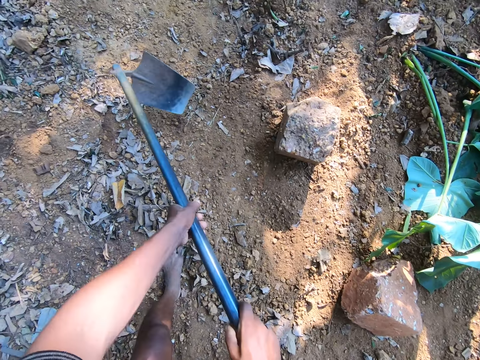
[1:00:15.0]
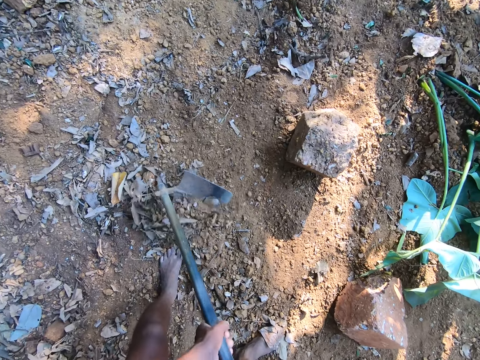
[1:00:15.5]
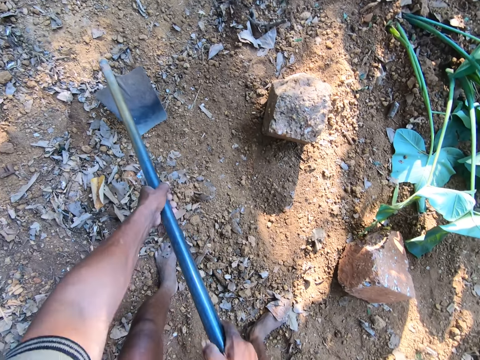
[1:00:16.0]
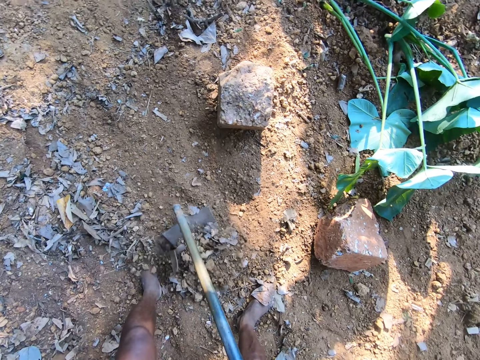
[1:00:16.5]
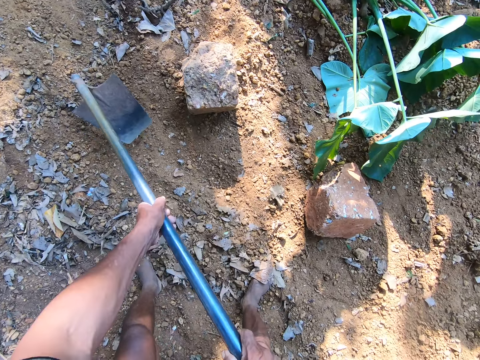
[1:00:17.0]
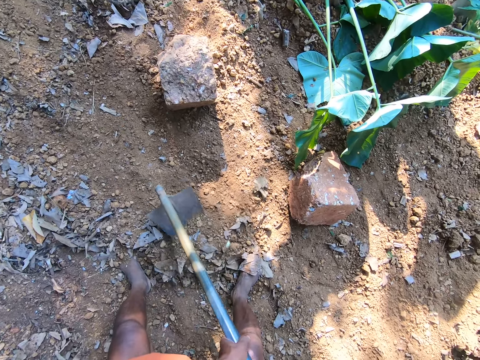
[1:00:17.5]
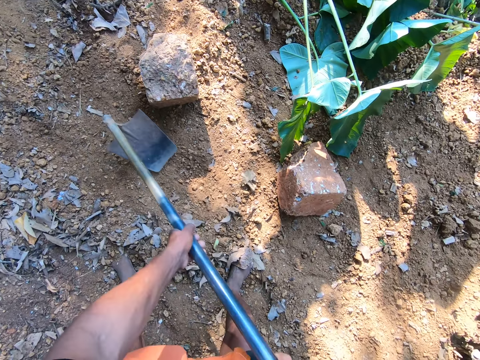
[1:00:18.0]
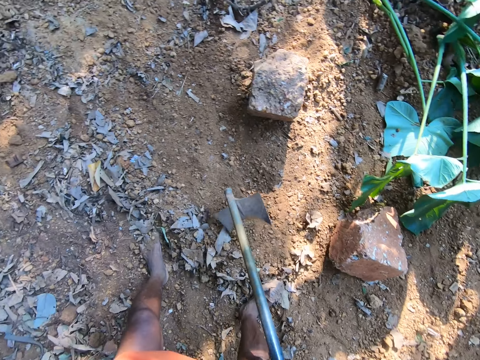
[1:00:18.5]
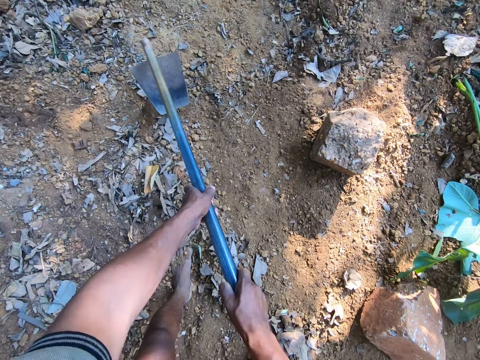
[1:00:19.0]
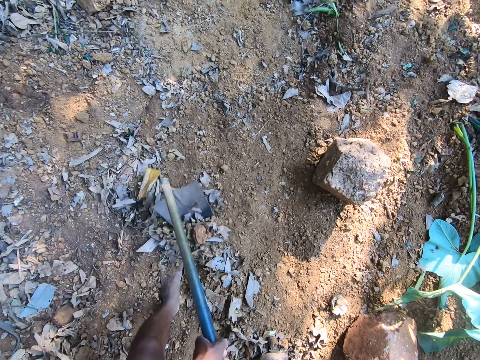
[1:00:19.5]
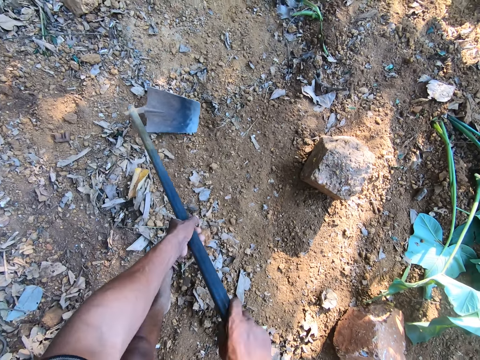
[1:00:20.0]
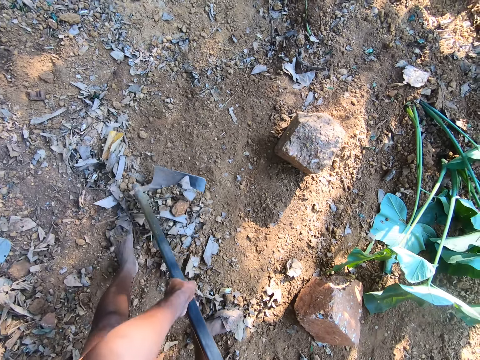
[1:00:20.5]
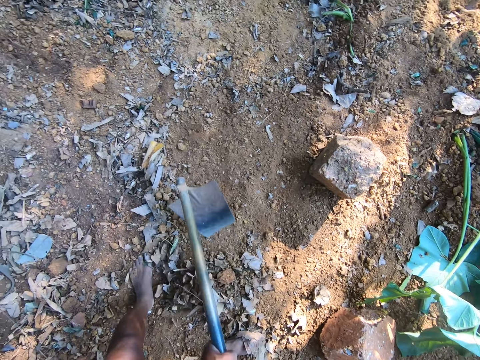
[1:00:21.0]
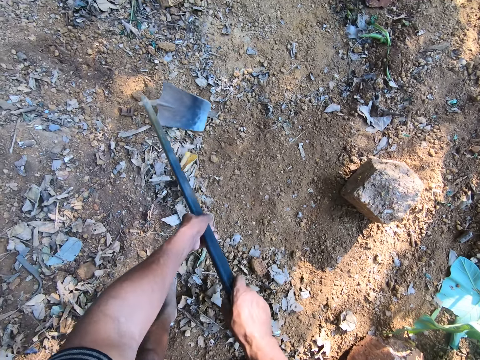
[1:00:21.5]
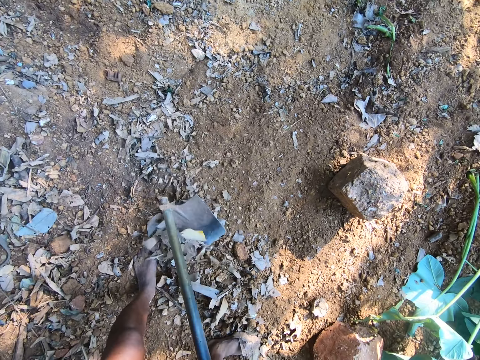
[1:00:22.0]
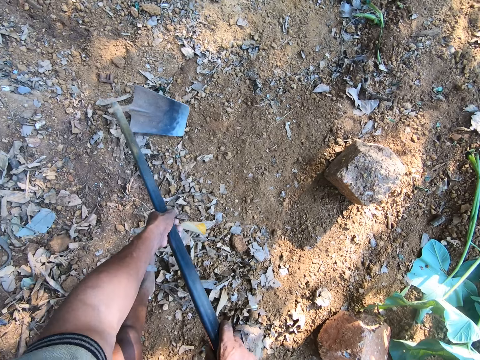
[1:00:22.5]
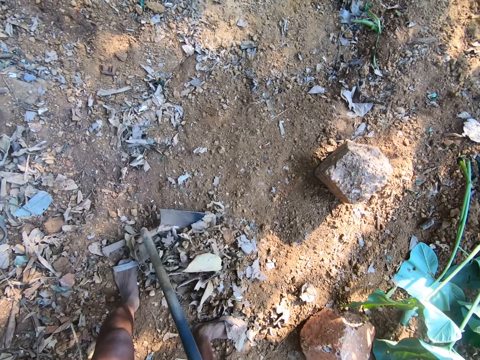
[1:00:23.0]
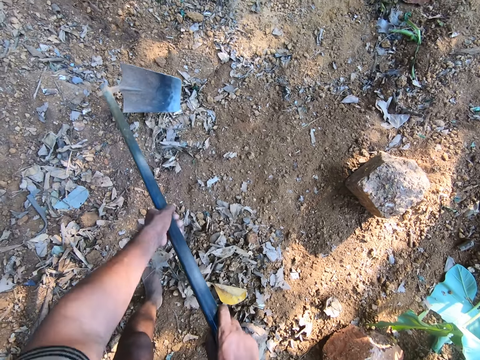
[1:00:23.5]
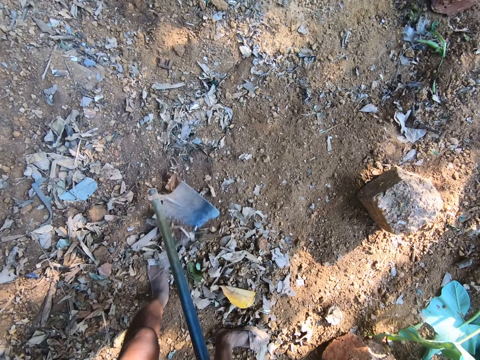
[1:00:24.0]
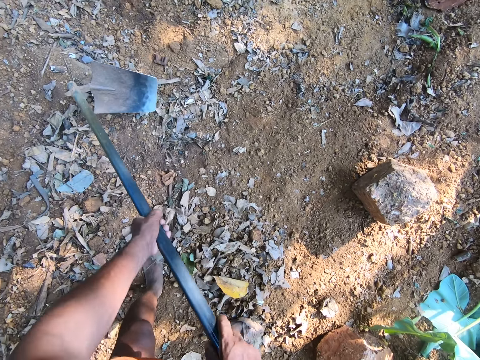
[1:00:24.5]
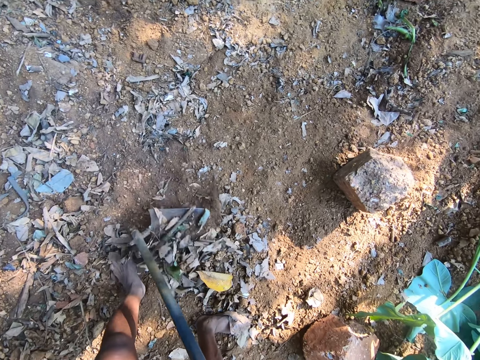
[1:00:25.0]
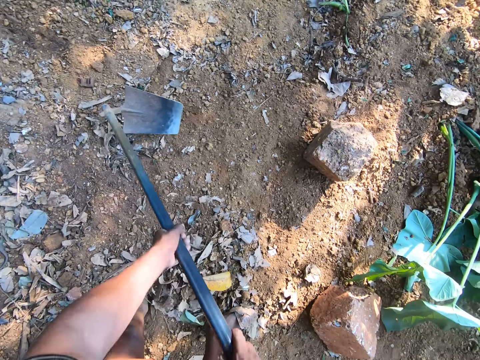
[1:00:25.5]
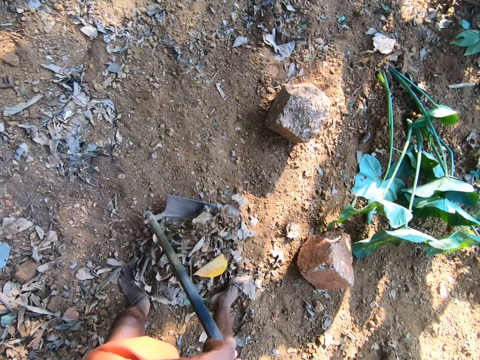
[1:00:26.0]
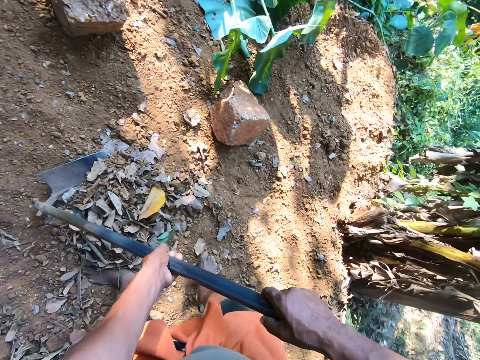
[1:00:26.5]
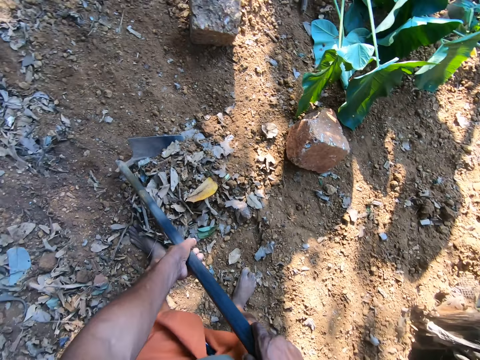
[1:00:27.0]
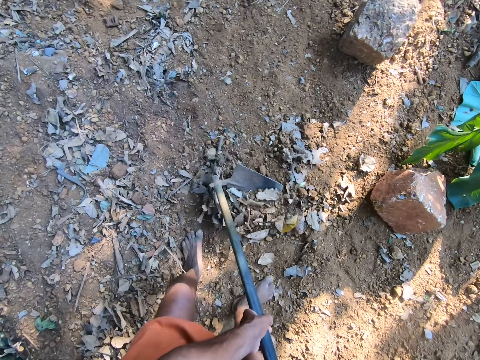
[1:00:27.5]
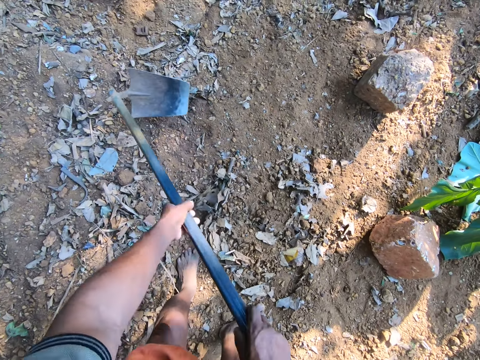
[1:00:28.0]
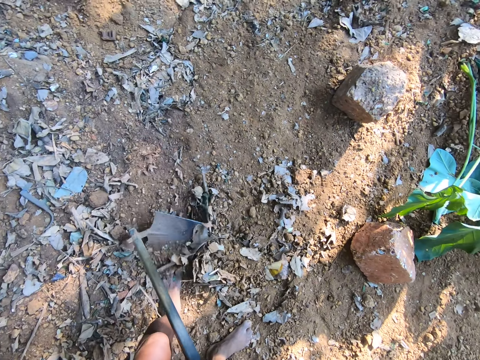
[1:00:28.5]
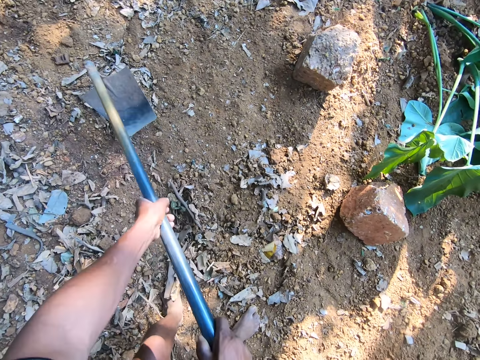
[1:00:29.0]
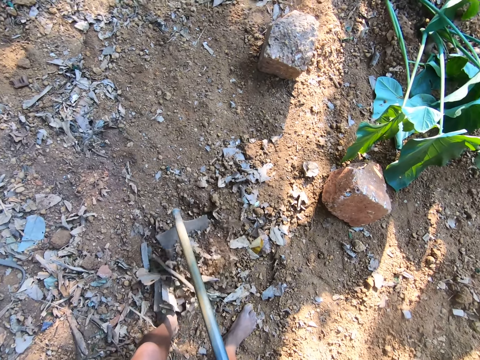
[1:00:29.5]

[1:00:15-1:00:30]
The camera wearer digs. They move a step.

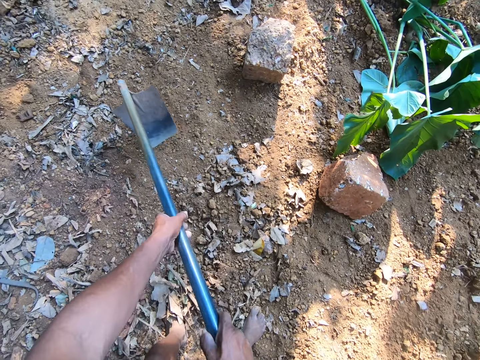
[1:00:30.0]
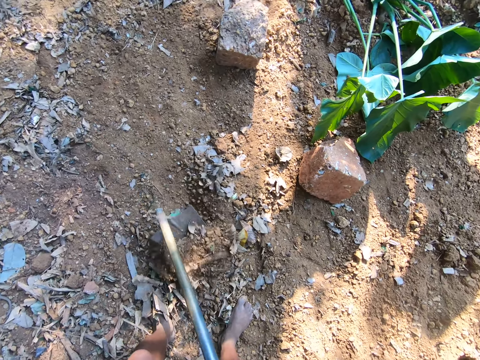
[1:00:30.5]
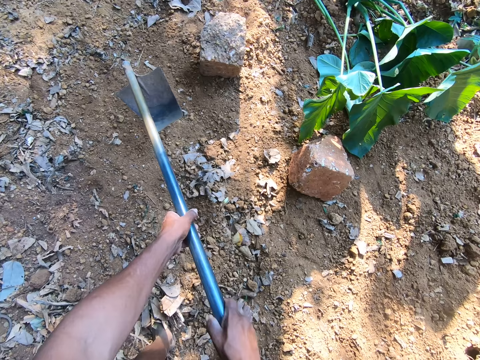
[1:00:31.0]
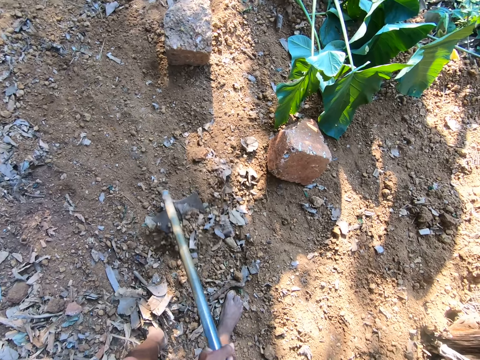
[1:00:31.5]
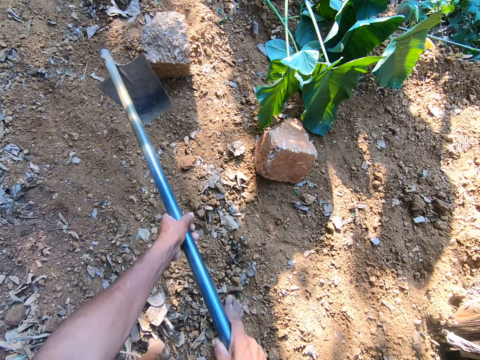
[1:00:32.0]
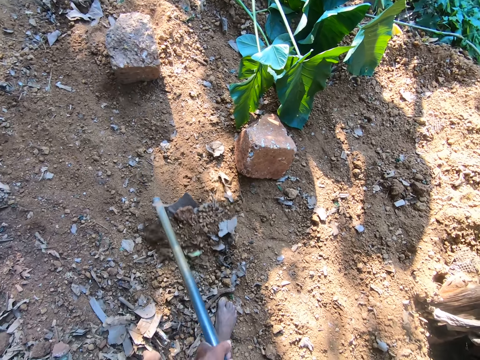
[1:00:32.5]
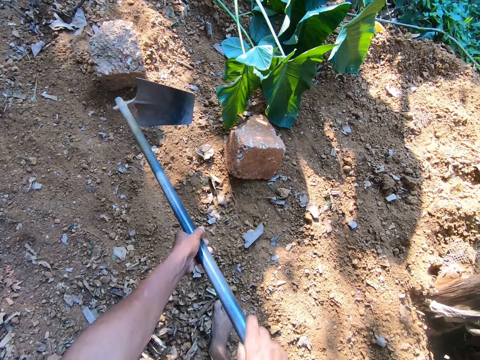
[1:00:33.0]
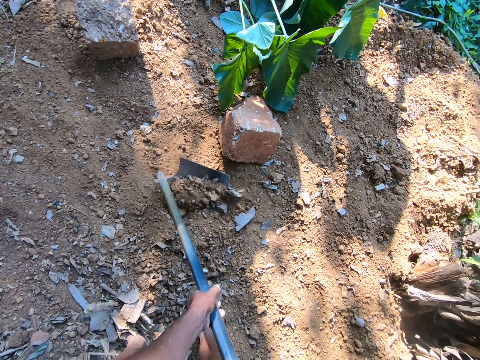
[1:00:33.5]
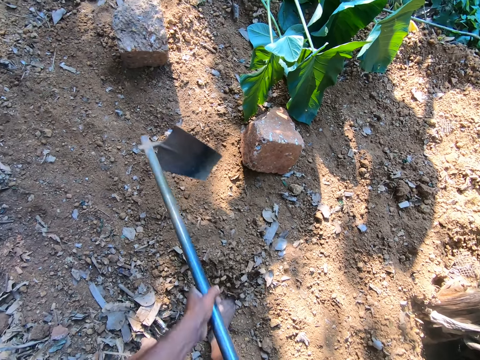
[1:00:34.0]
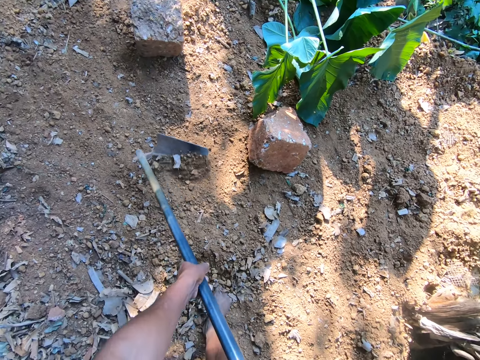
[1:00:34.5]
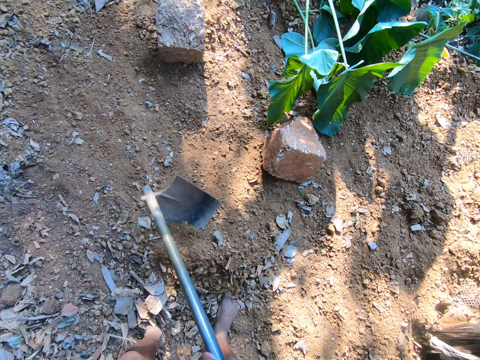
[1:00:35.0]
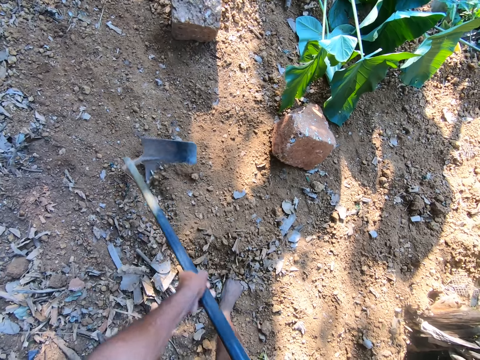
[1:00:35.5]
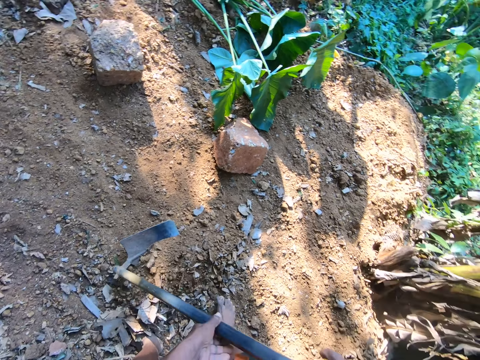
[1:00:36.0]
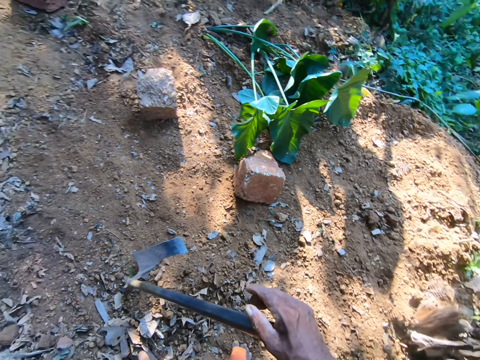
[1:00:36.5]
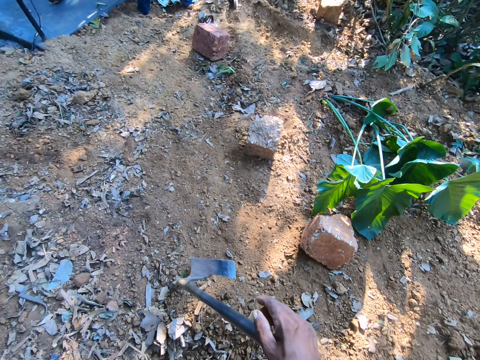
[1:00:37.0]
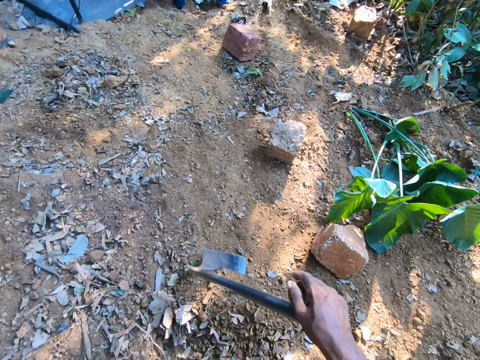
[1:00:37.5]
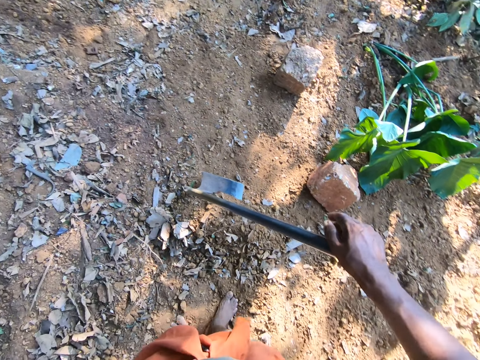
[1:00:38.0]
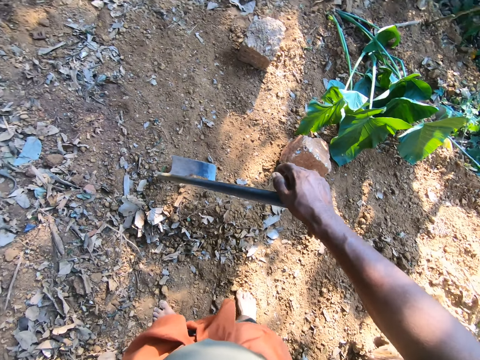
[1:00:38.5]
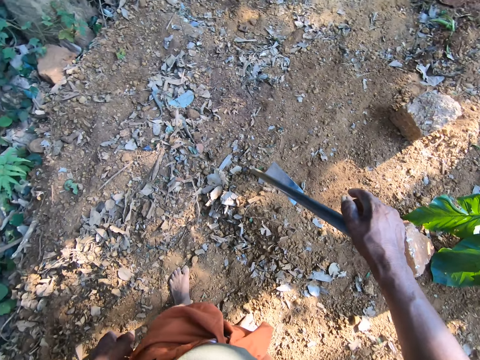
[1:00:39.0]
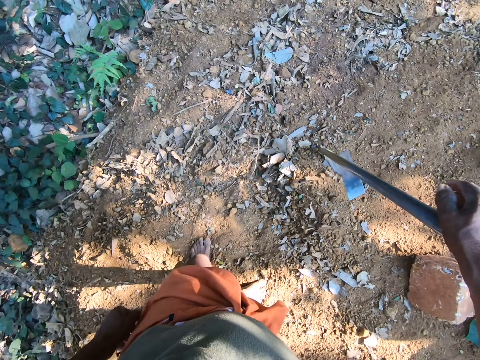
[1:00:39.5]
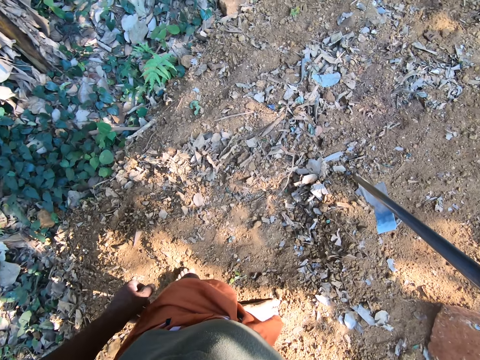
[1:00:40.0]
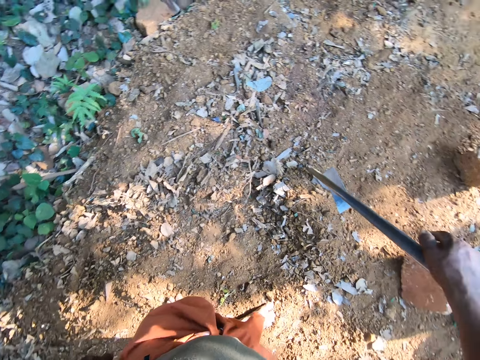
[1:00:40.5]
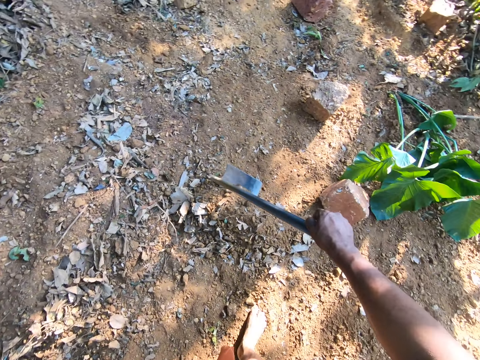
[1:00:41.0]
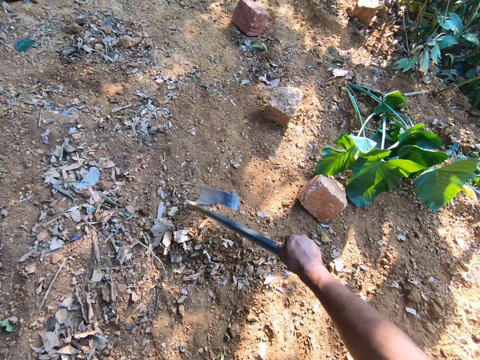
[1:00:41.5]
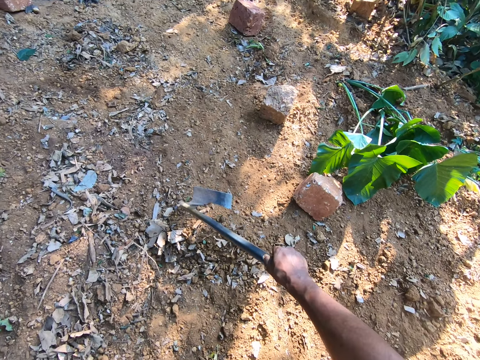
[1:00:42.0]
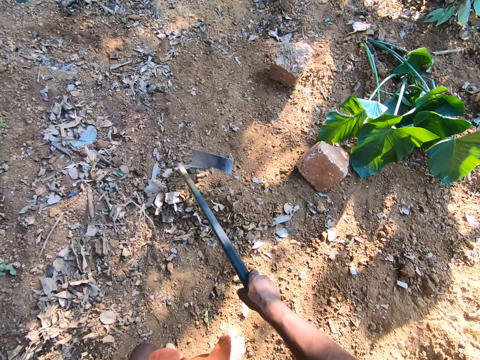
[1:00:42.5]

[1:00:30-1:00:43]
The camera wearer digs. He holds the hoe on the ground in an upright position with his right hand. He looks around.
